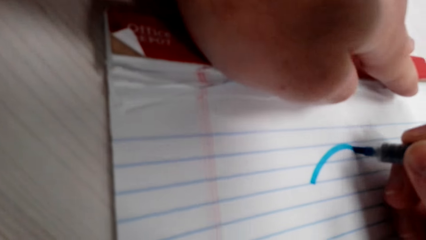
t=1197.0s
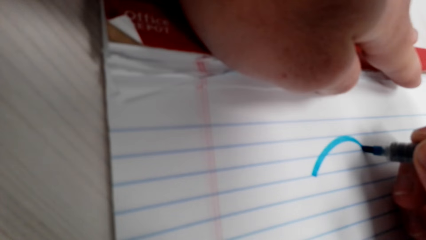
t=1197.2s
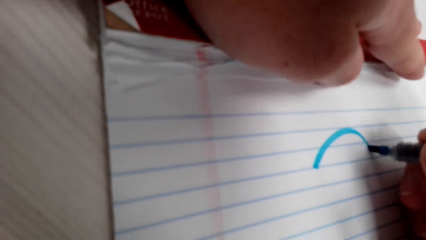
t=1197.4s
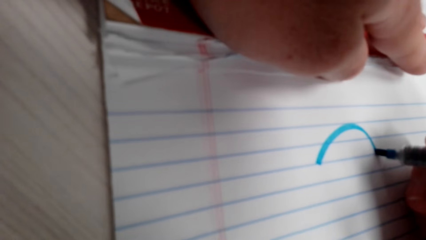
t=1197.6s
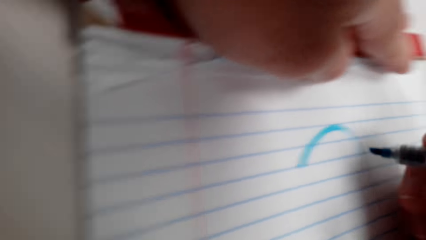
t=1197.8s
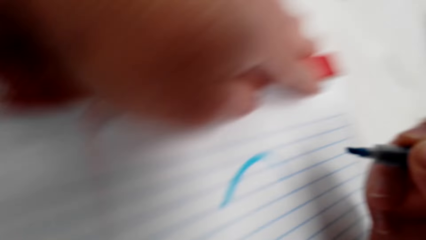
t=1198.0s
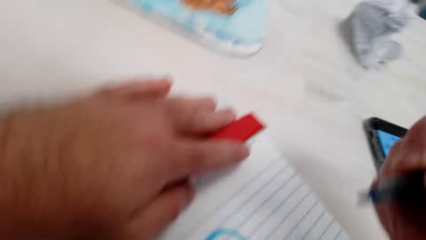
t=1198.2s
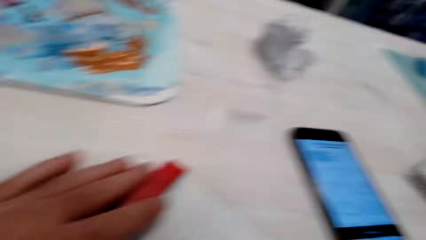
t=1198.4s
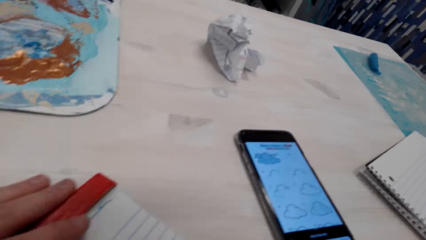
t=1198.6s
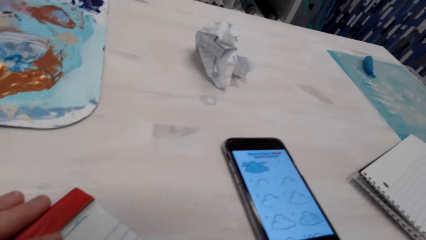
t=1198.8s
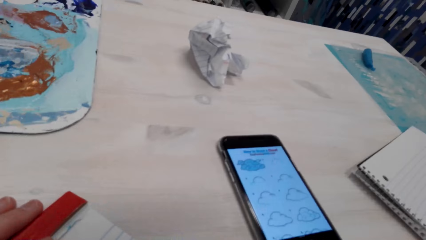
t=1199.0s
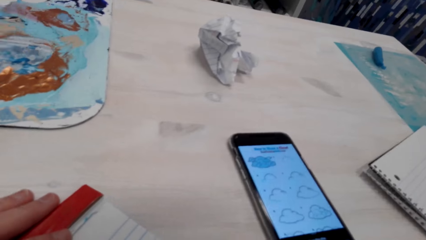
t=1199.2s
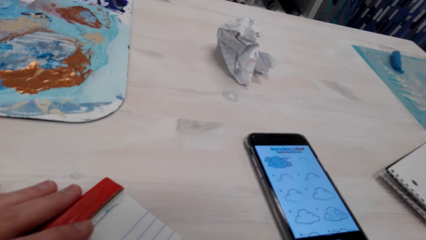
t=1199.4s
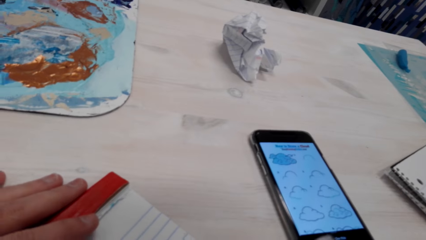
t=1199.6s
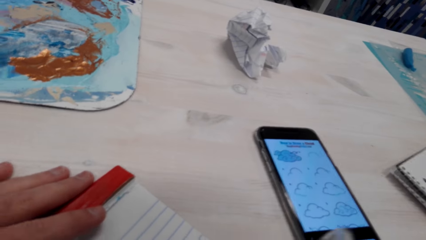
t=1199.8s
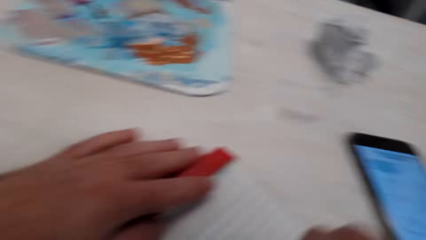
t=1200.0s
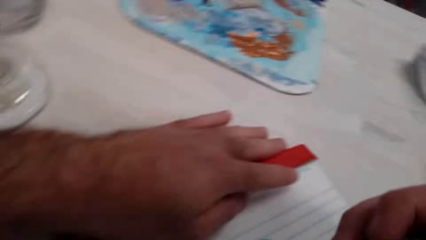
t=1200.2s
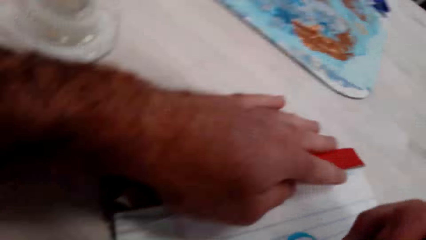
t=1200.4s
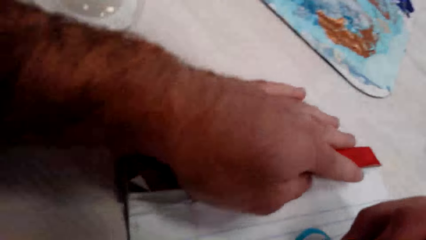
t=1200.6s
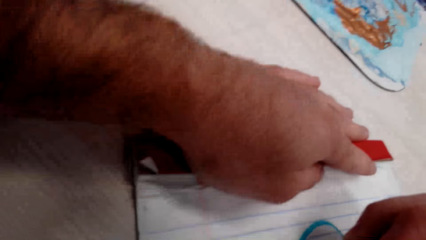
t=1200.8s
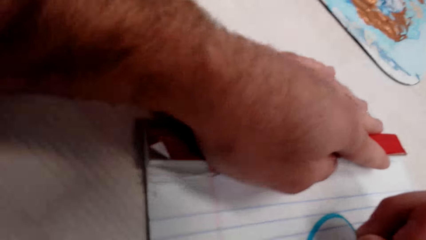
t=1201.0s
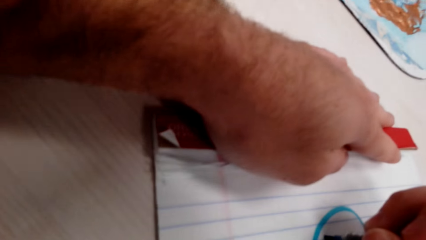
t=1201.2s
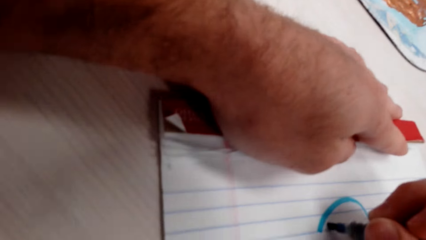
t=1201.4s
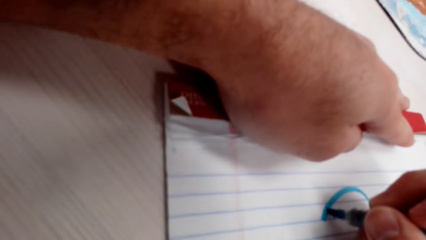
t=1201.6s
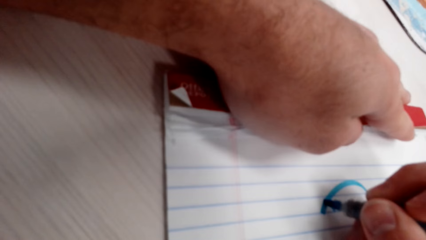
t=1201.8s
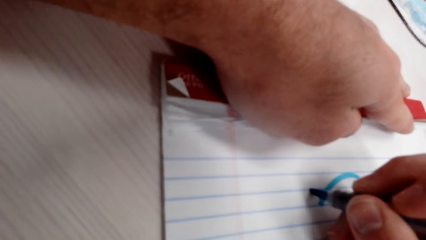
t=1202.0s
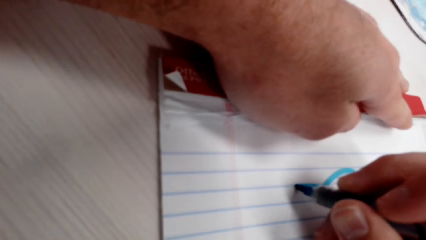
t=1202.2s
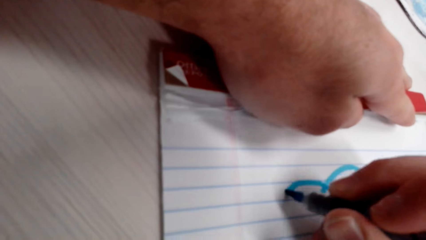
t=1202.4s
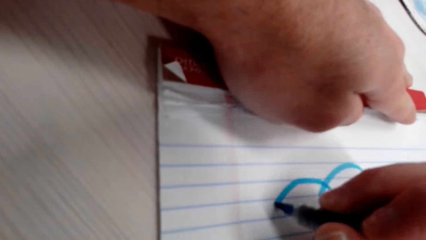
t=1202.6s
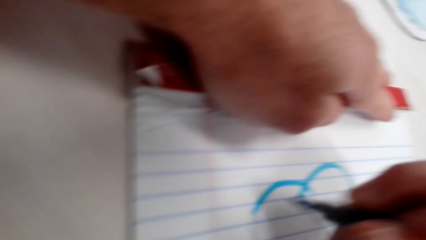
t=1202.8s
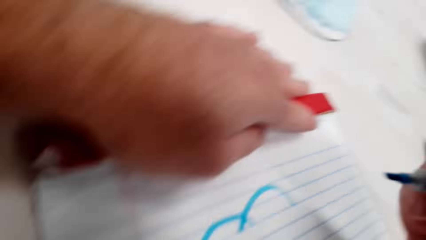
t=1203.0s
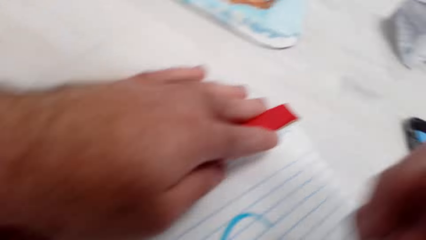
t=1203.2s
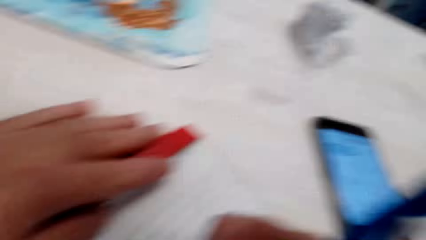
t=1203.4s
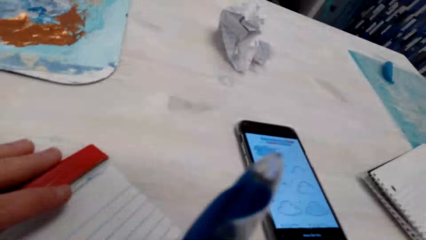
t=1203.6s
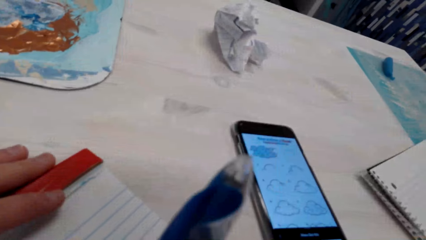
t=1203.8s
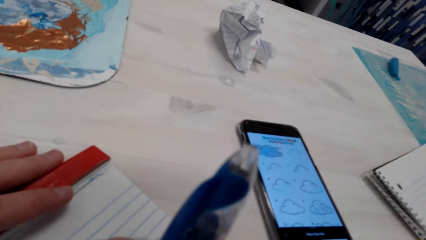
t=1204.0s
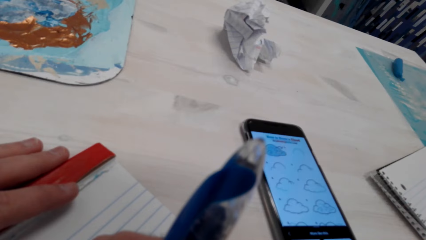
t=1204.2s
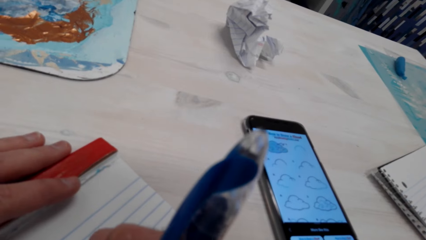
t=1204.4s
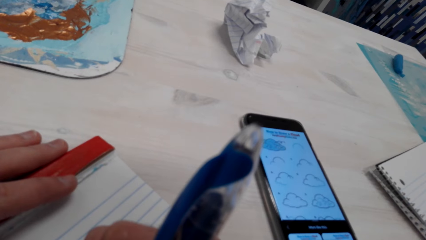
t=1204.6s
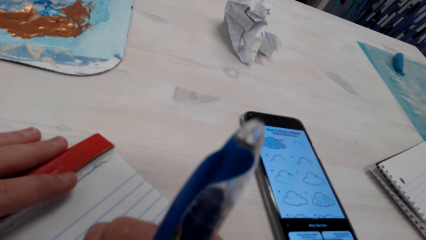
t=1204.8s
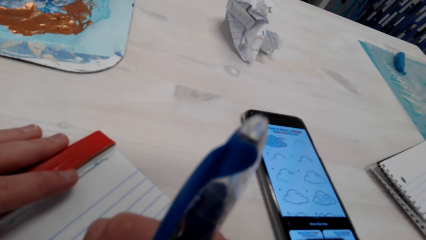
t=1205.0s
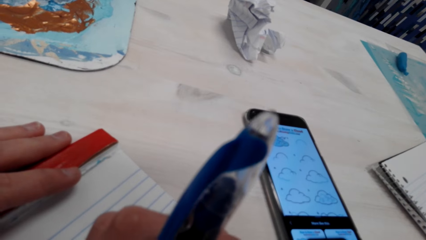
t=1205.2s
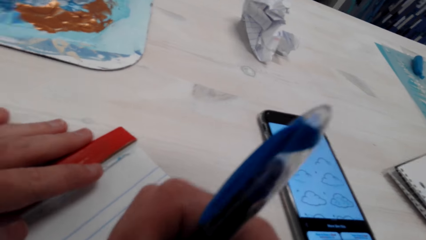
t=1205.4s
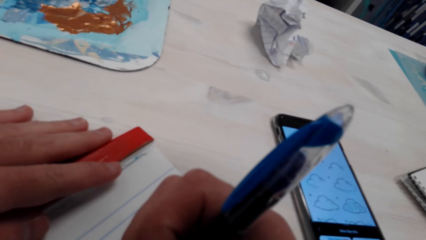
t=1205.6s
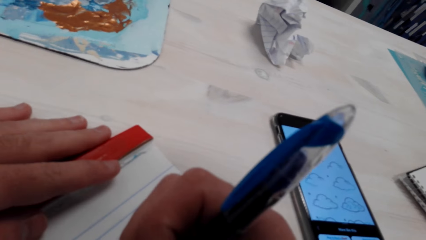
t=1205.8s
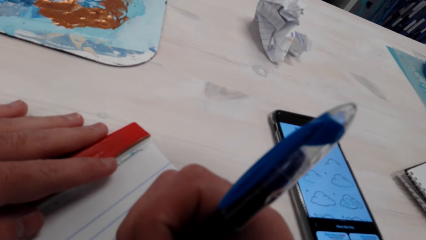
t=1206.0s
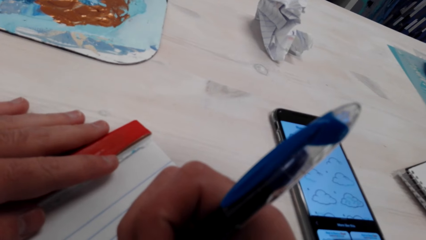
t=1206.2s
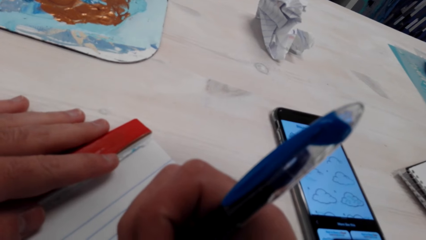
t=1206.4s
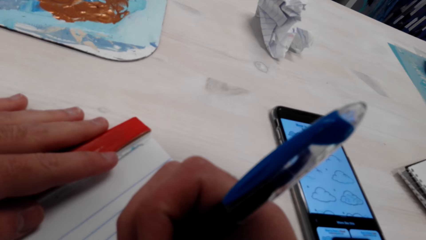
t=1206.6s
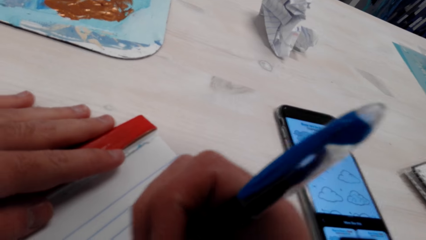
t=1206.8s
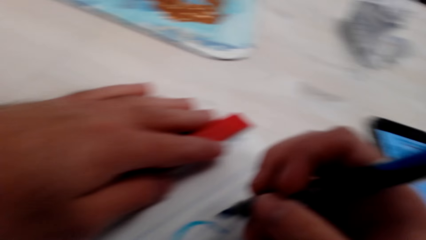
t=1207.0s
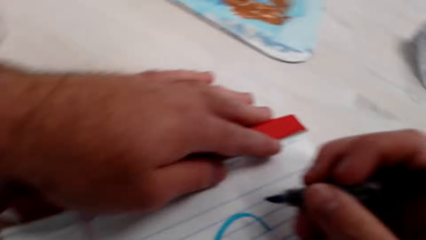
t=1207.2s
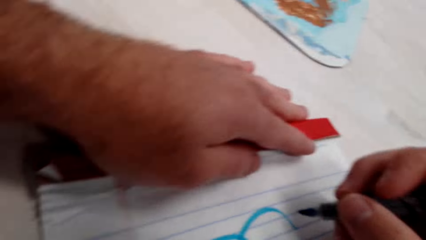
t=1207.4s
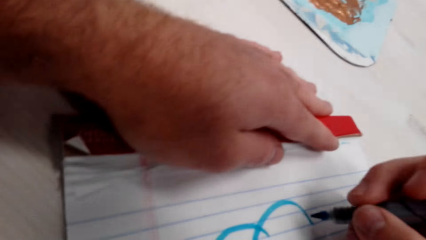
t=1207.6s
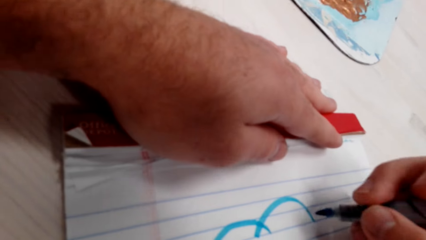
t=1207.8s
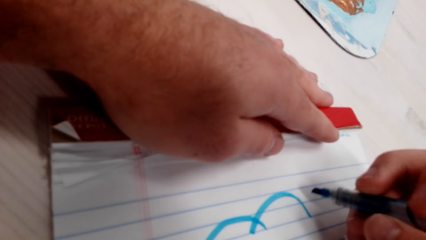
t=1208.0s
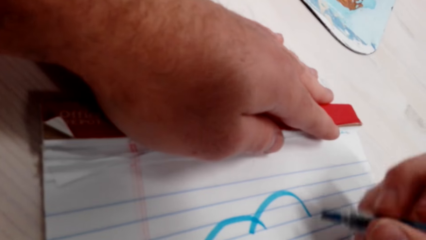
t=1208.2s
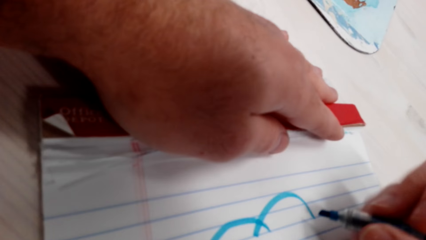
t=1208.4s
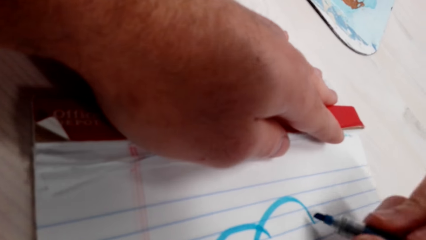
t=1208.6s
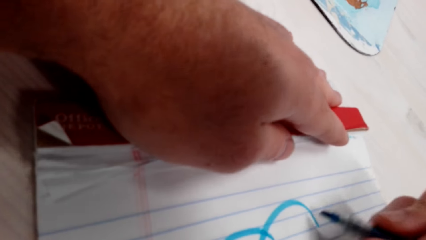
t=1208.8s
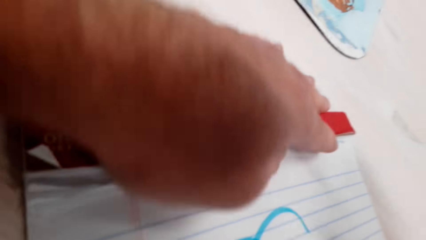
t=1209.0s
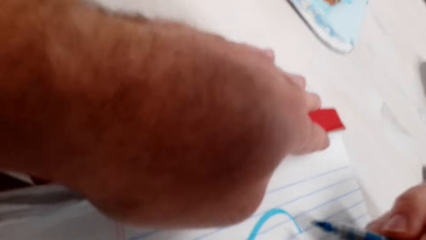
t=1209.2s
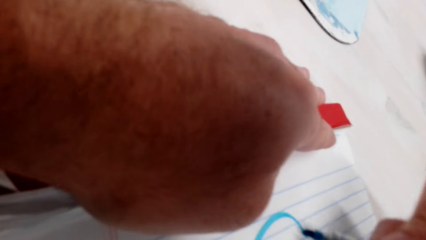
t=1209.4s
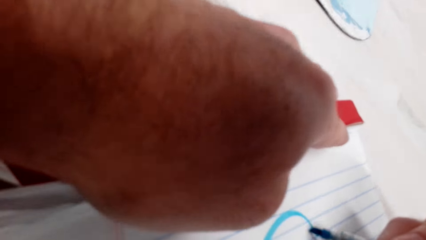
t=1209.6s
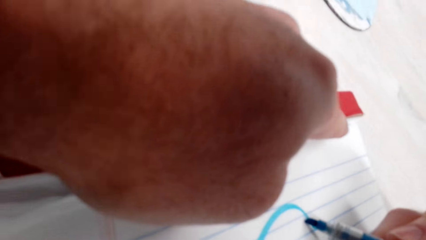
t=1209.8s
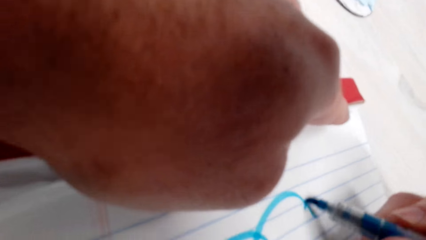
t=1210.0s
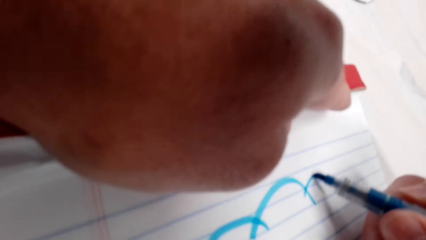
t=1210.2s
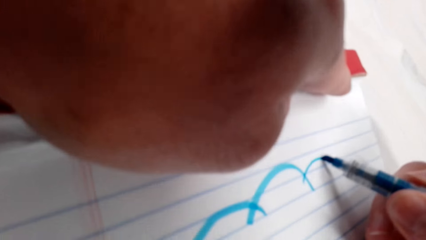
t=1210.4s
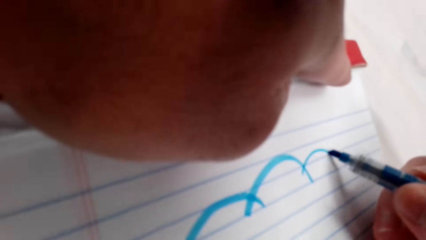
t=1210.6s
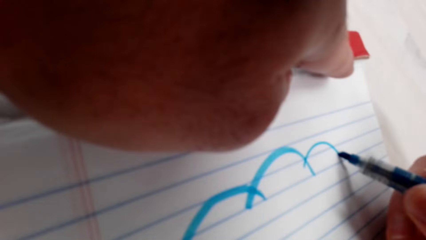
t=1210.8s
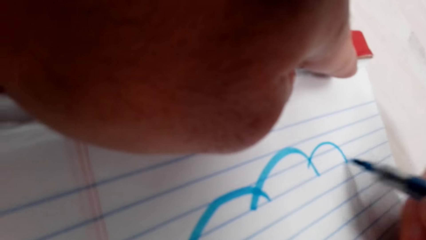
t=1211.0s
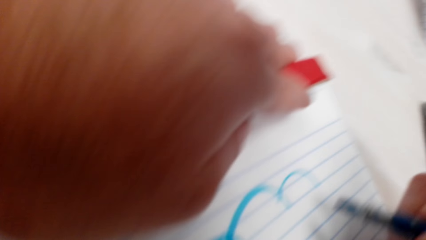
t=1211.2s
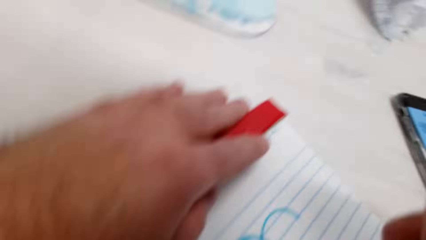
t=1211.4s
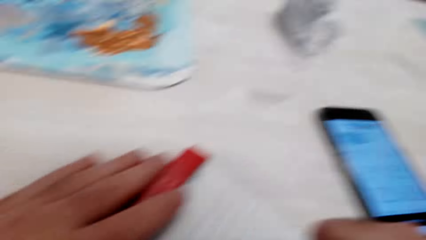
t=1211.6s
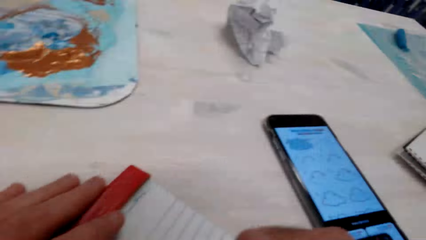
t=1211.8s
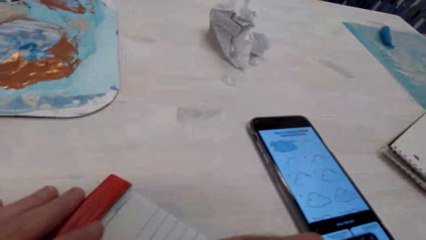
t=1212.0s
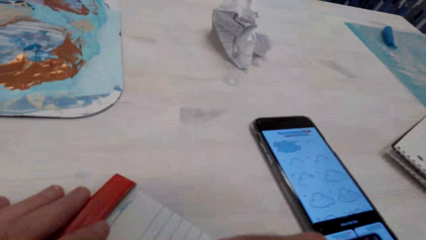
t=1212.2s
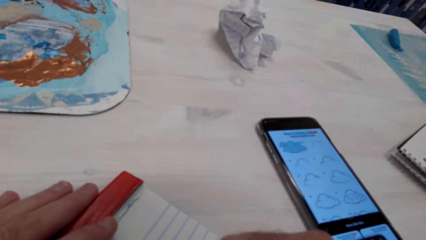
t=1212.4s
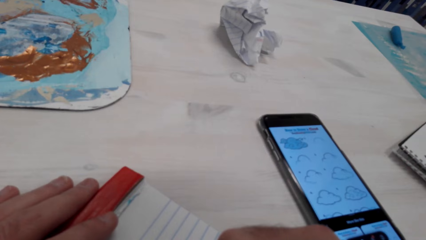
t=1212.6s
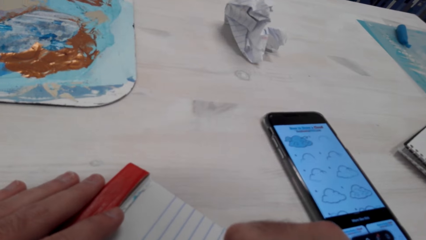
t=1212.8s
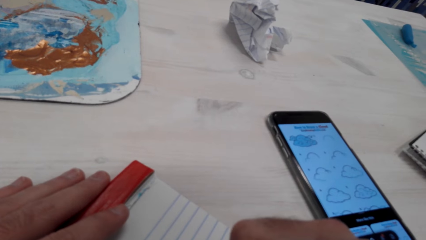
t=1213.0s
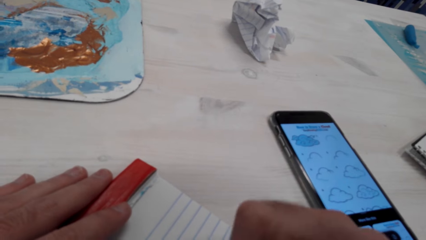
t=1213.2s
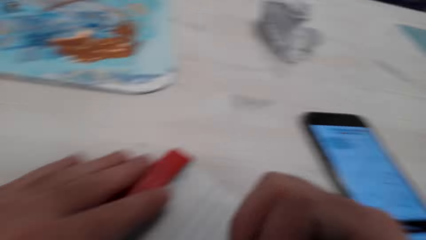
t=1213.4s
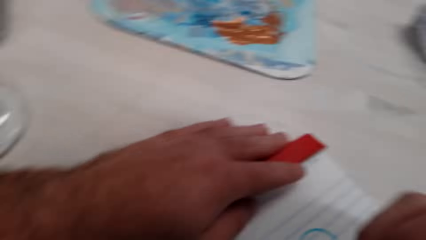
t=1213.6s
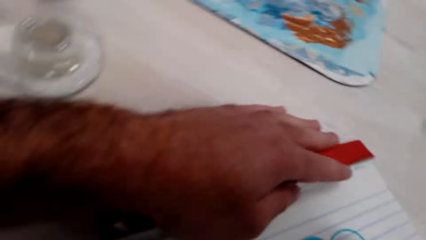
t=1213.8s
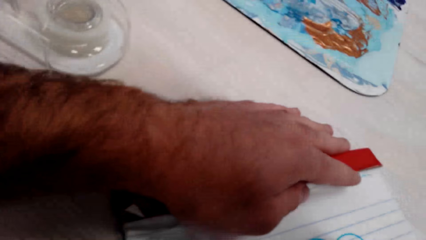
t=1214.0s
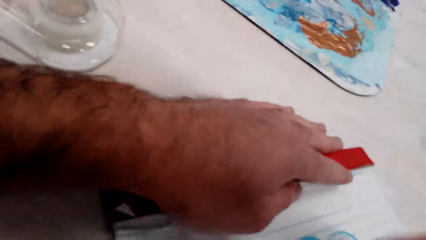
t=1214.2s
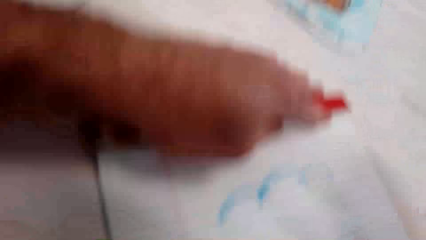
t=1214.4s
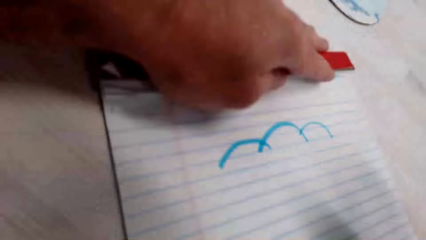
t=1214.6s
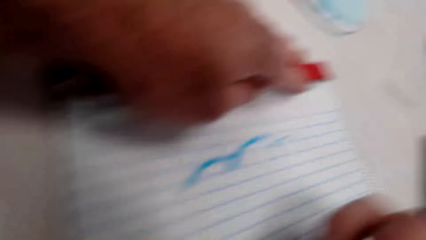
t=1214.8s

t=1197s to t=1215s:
The camera wearer pulls the marker pen off the book. They look at the picture on the phone. They draw on the book with the marker pen. They look at the picture on the phone. They draw on the book with the marker pen. They look at the picture on the phone.
